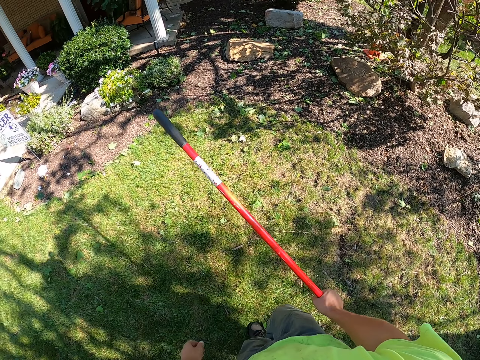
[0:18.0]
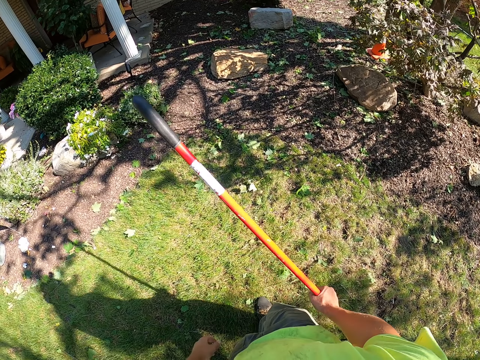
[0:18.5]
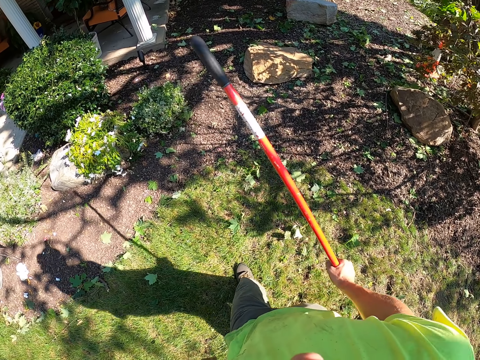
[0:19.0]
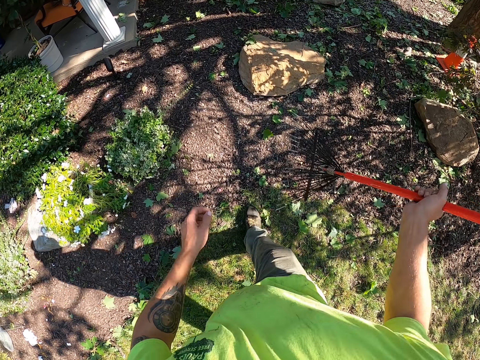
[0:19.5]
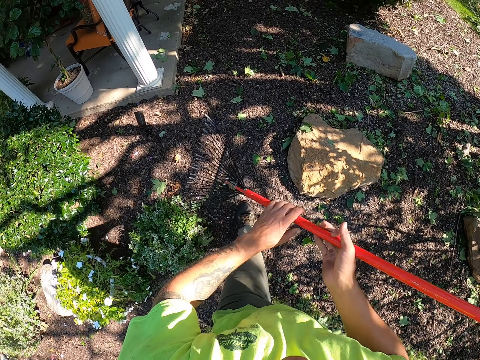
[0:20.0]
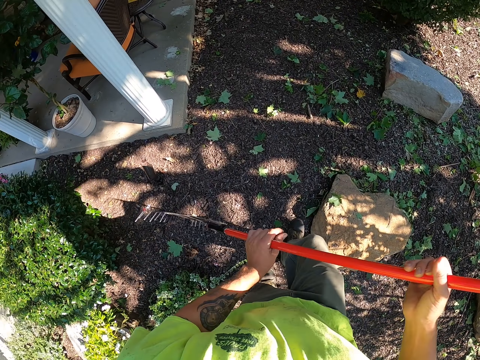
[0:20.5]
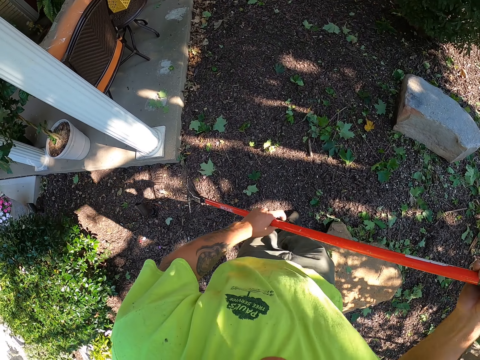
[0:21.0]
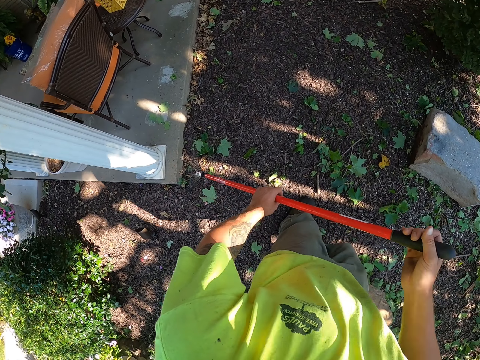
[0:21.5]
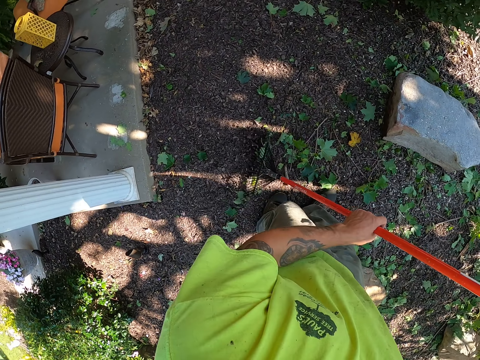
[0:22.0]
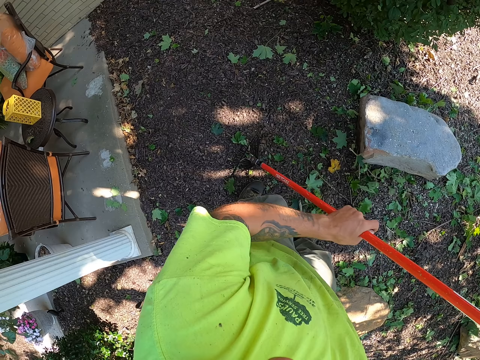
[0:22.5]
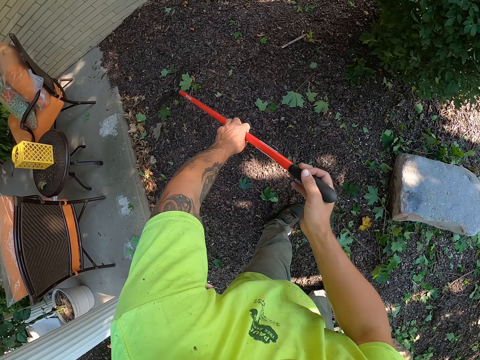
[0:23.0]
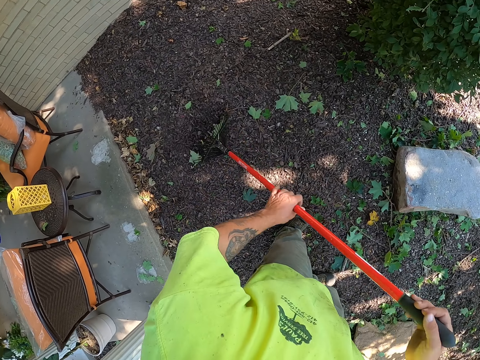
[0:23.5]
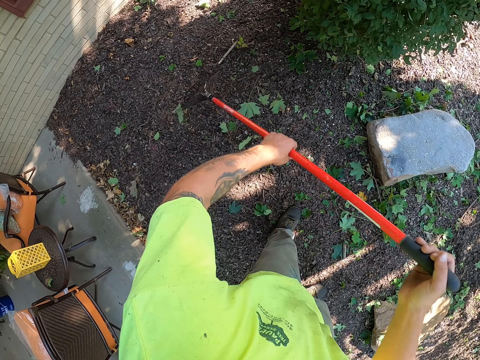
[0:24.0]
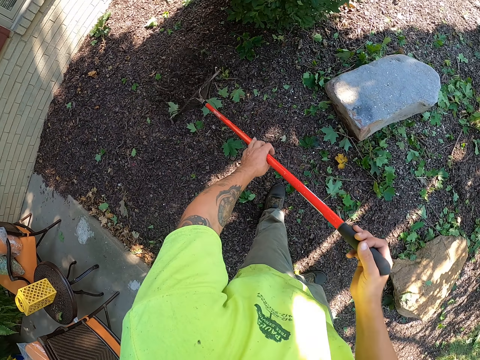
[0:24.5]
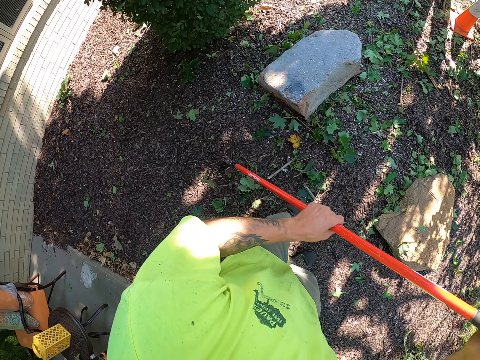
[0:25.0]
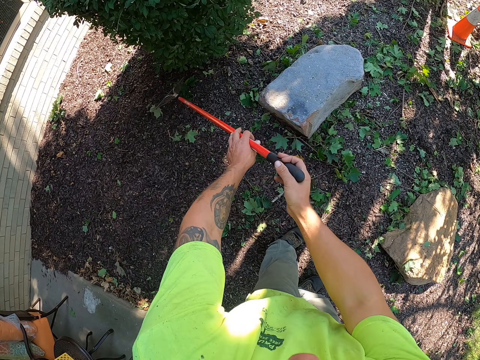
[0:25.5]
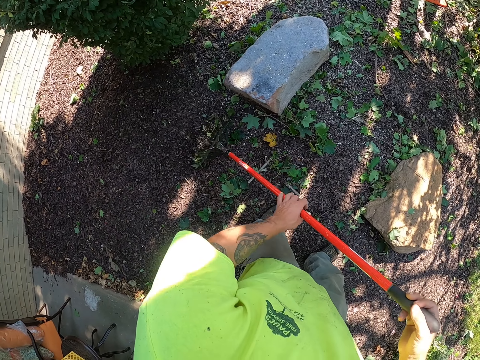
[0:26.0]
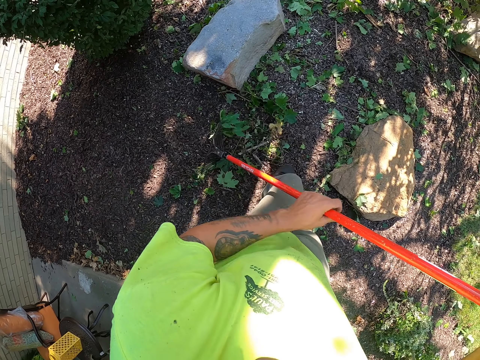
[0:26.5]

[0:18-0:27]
The camera wearer holds the sweep rake in both hands. They sweep leaves on the ground with the sweep rake in both hands.

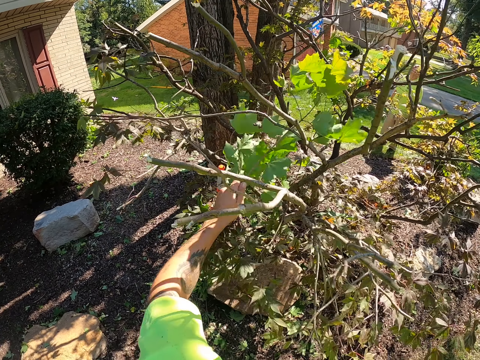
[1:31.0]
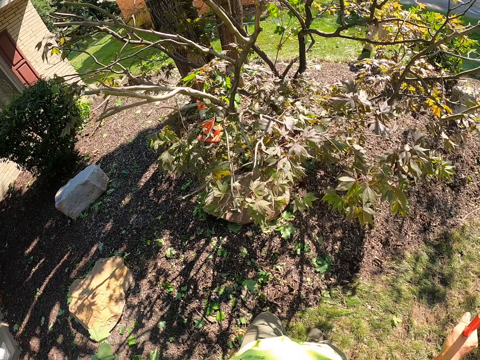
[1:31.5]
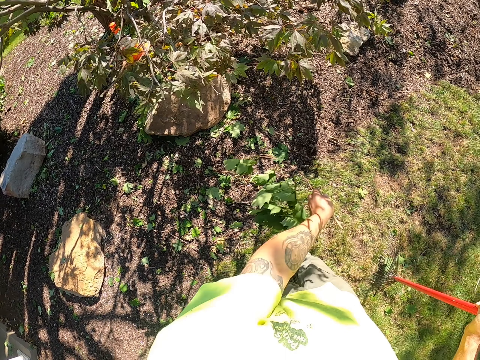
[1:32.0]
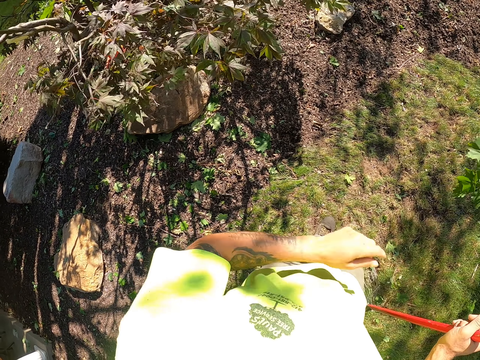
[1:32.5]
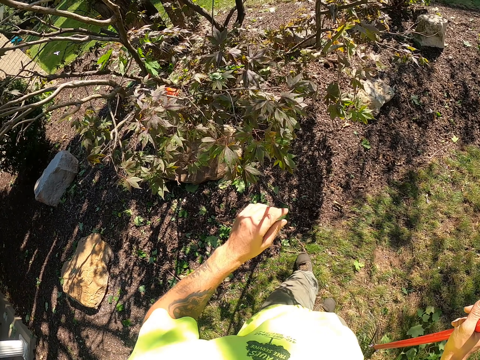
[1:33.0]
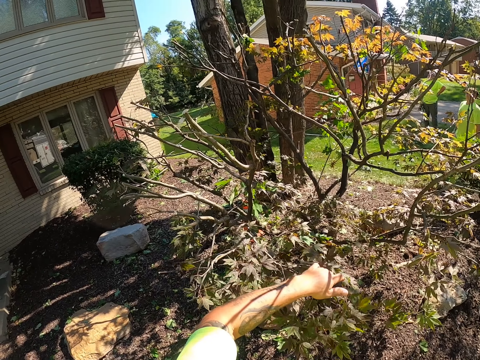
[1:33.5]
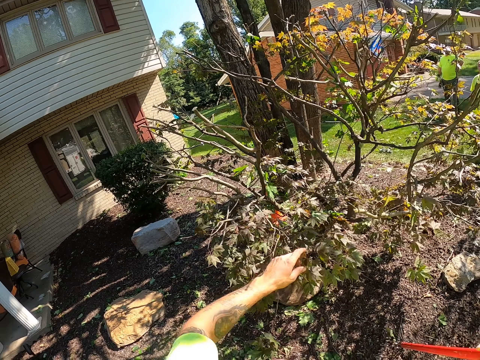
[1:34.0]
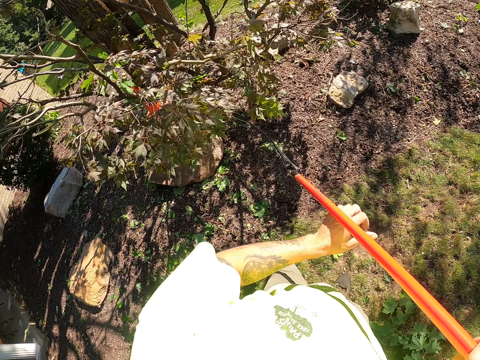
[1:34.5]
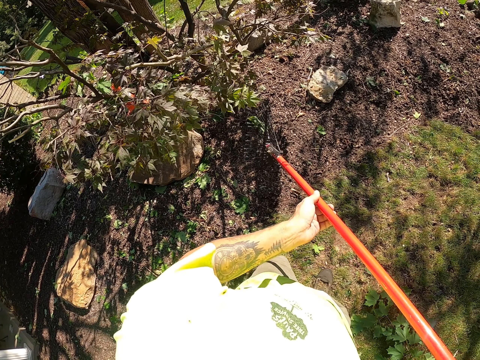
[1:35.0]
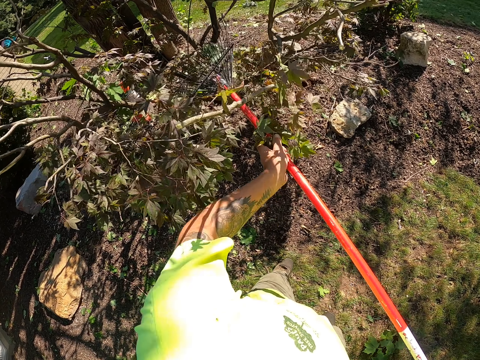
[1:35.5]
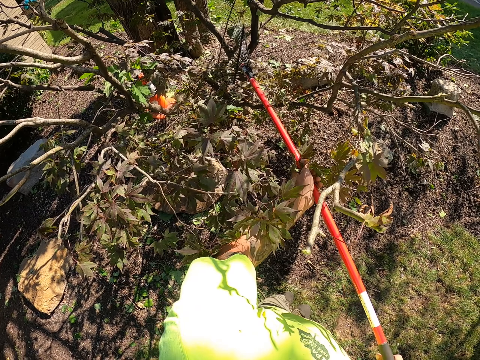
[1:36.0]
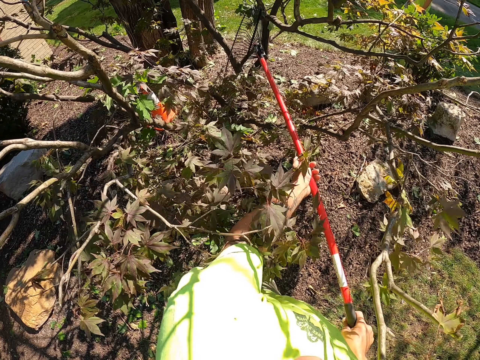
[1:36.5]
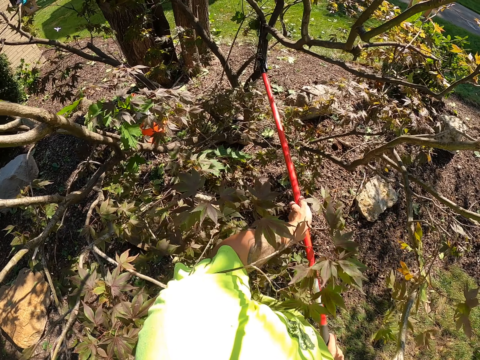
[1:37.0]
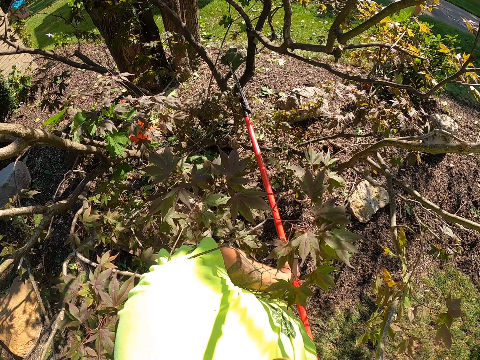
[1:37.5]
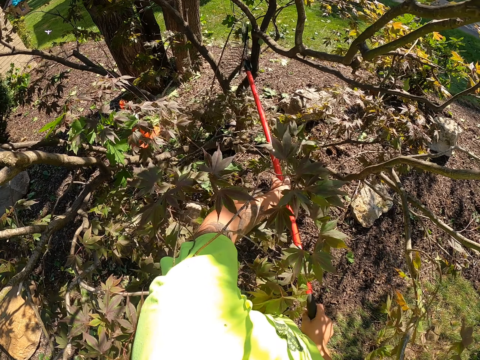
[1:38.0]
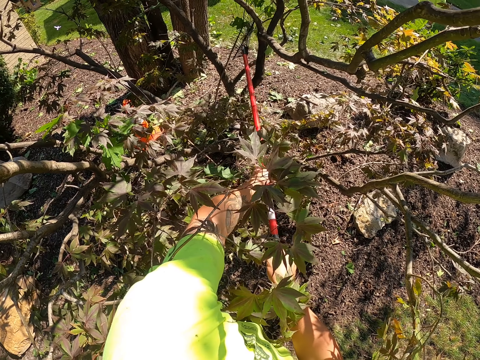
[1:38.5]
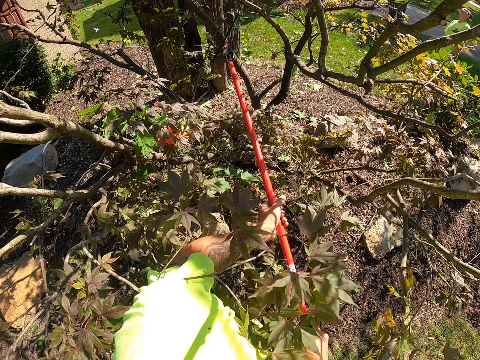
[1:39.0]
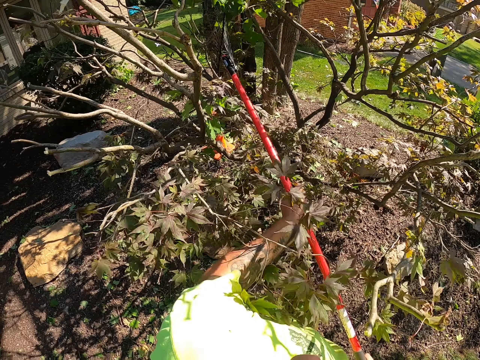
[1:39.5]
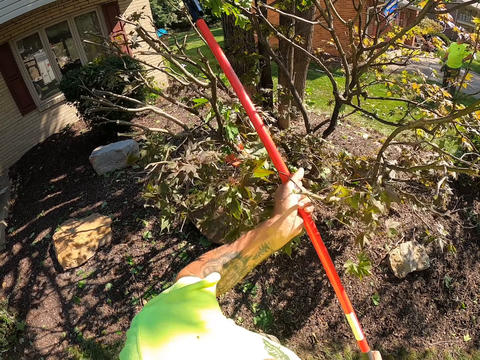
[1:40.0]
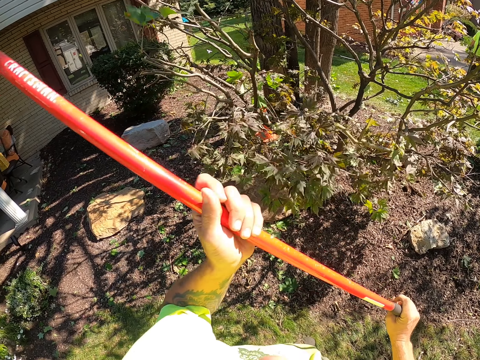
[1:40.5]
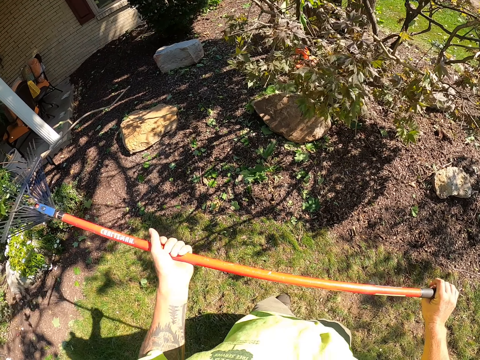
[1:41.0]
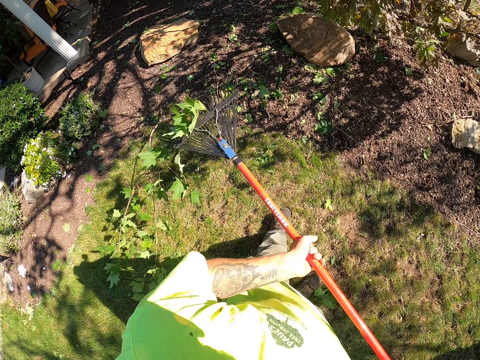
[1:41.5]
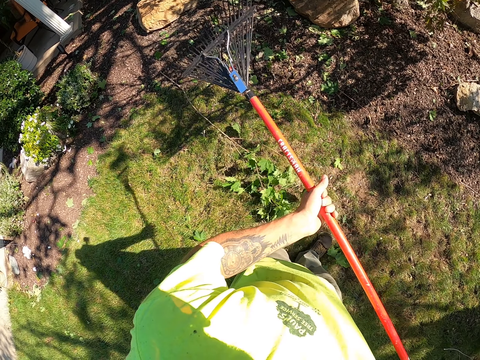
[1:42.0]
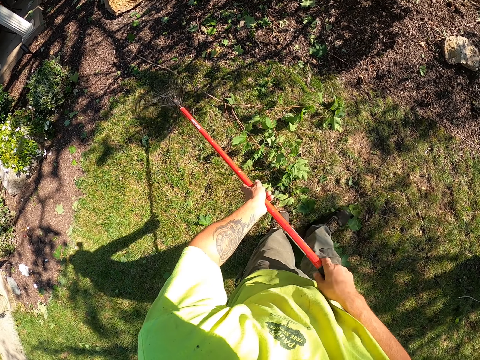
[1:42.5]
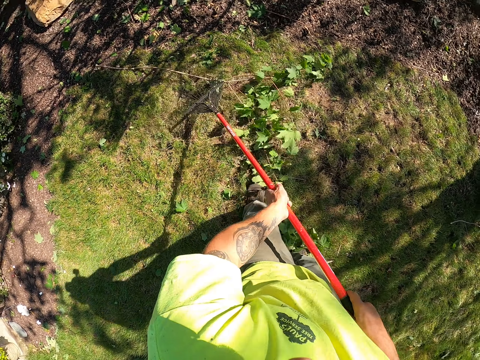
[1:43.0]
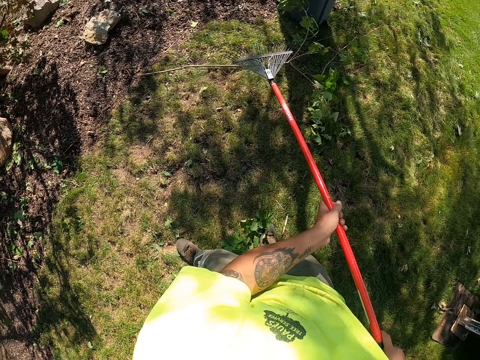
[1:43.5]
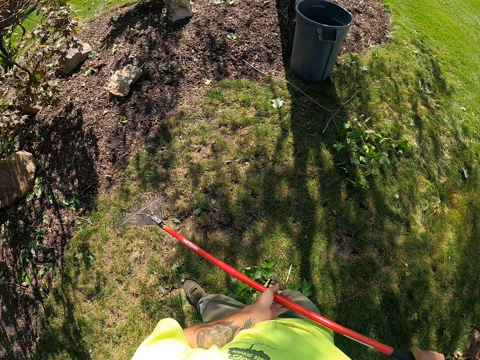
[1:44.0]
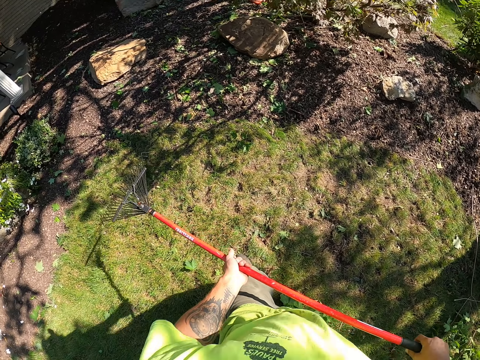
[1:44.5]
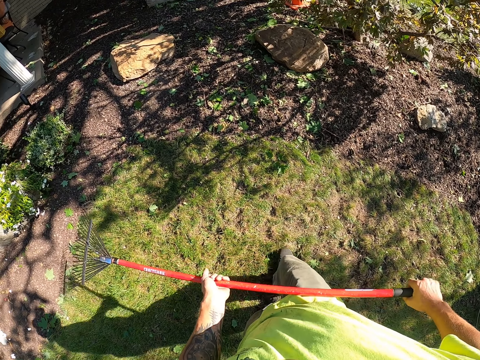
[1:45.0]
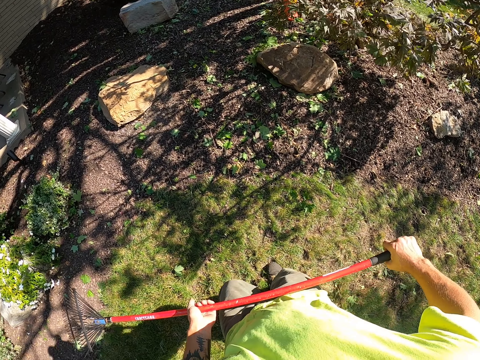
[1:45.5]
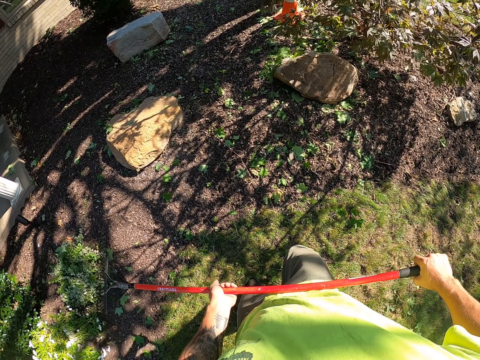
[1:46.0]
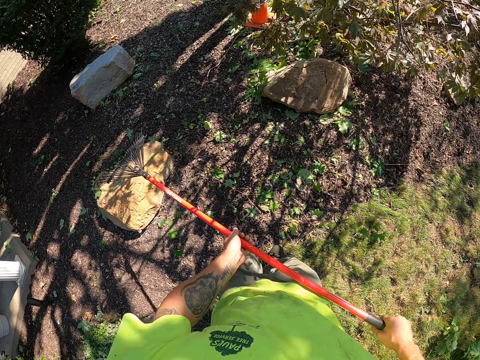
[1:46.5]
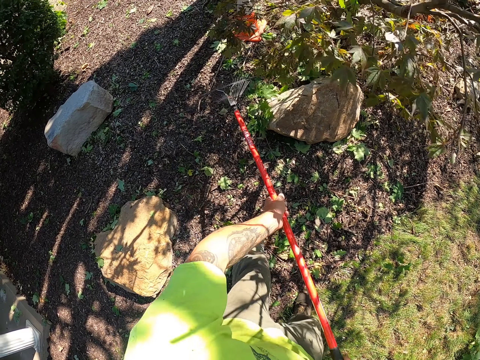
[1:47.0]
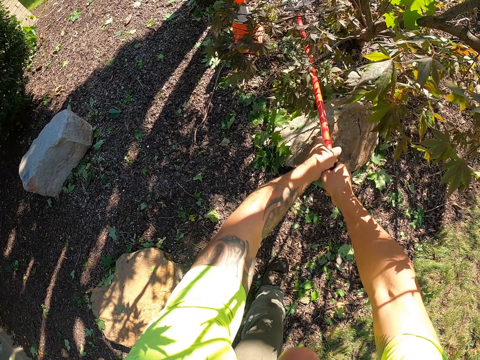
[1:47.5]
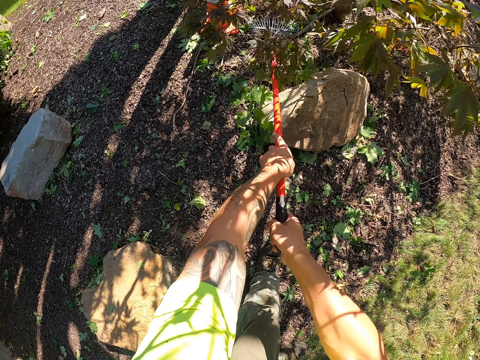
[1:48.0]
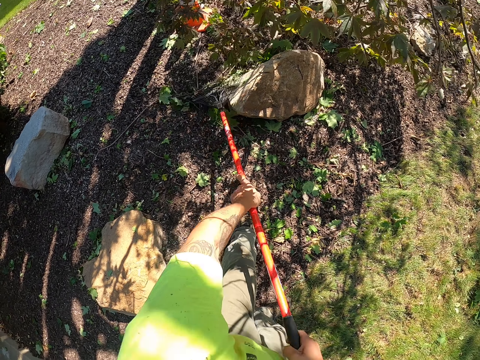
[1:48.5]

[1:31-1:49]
The camera wearer dumps the detached stick on the ground with his left hand. He throws the leaves on the ground. He picks a detached leaf branch from the tree with the sweep rake in both hands. He dumps the detached leaf branch on the ground with the sweep rake in both hands. He sweeps the leaves with the sweep rake in both hands.
